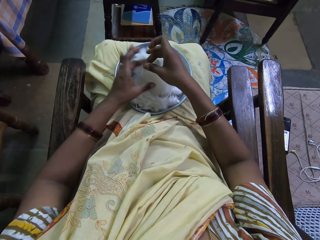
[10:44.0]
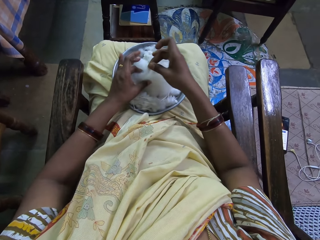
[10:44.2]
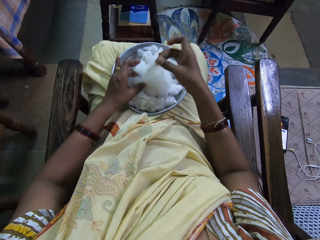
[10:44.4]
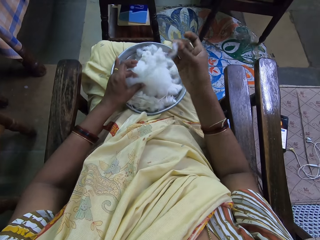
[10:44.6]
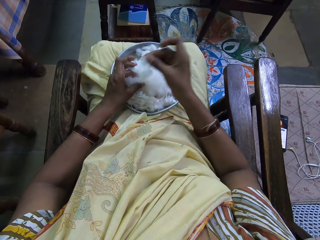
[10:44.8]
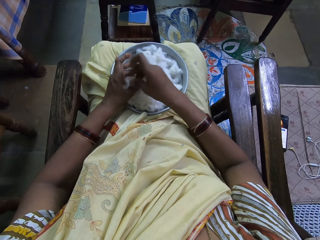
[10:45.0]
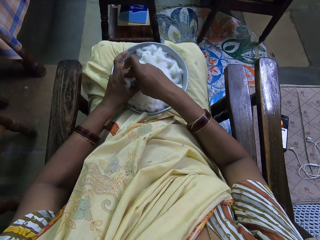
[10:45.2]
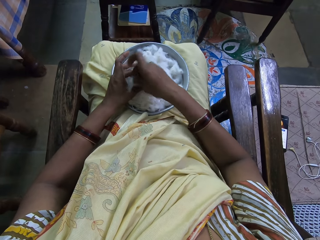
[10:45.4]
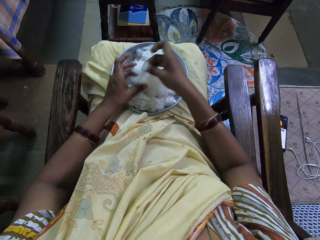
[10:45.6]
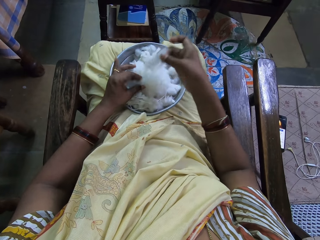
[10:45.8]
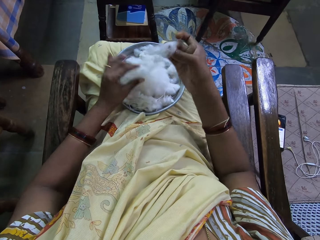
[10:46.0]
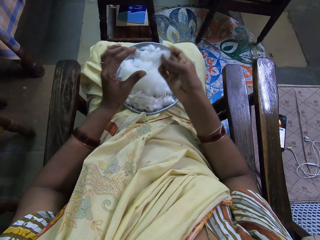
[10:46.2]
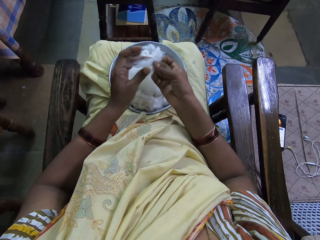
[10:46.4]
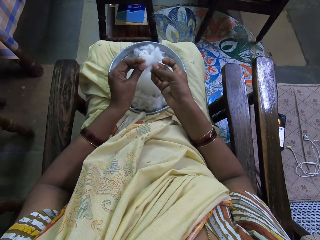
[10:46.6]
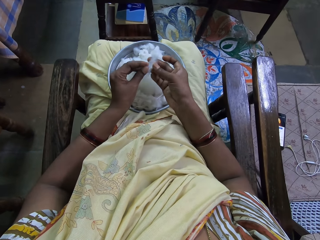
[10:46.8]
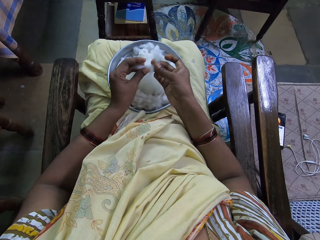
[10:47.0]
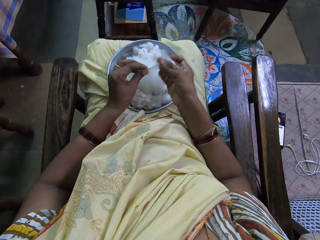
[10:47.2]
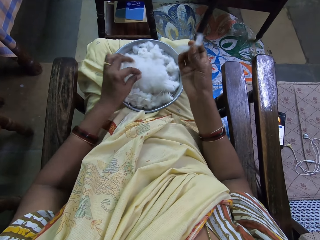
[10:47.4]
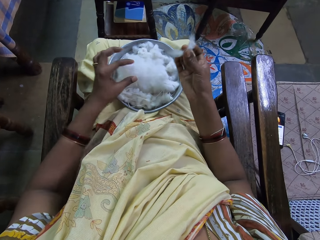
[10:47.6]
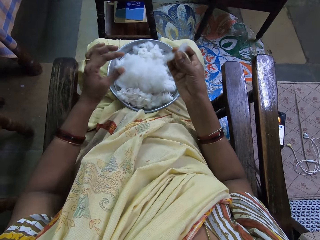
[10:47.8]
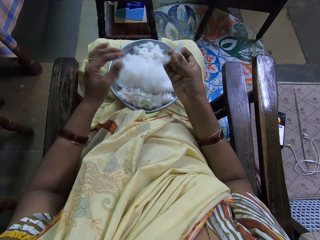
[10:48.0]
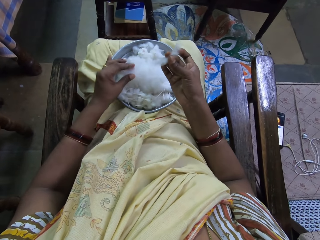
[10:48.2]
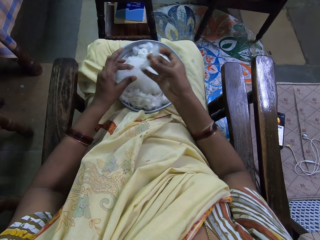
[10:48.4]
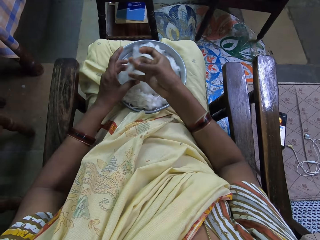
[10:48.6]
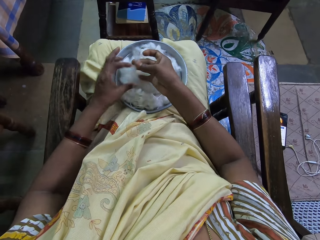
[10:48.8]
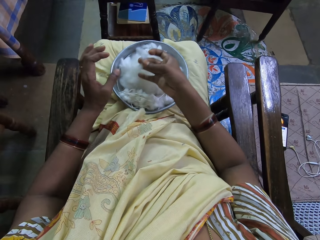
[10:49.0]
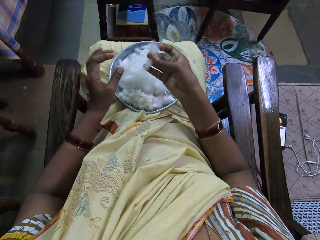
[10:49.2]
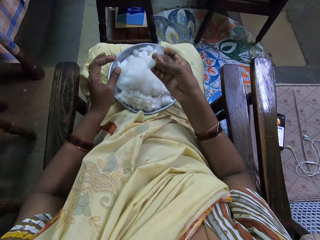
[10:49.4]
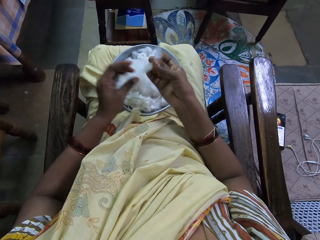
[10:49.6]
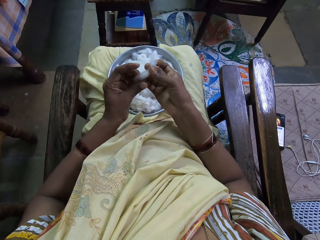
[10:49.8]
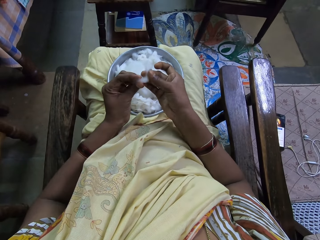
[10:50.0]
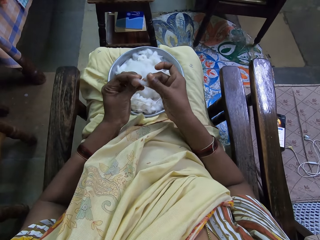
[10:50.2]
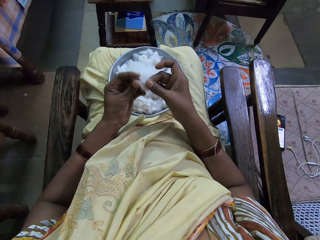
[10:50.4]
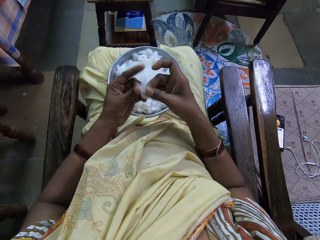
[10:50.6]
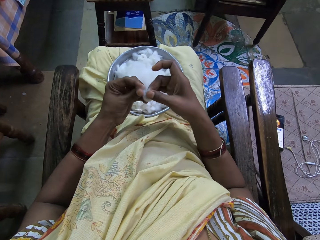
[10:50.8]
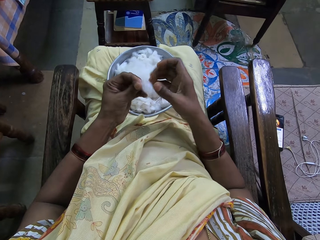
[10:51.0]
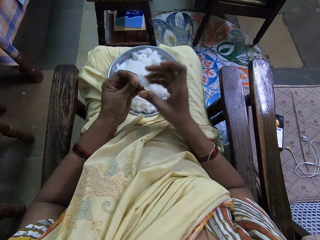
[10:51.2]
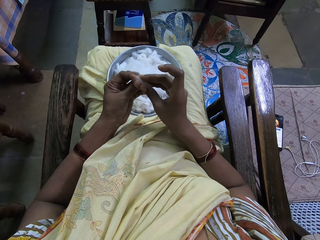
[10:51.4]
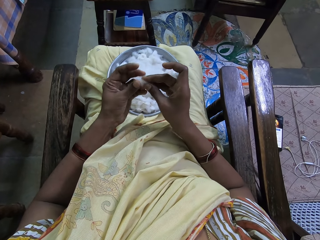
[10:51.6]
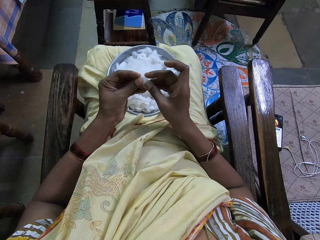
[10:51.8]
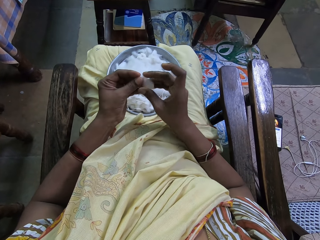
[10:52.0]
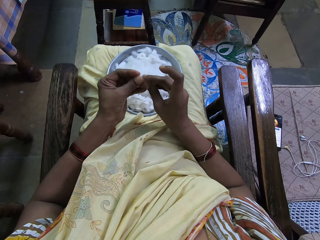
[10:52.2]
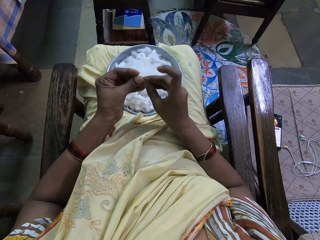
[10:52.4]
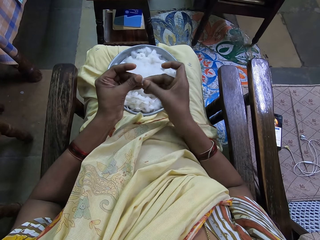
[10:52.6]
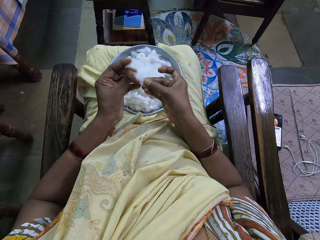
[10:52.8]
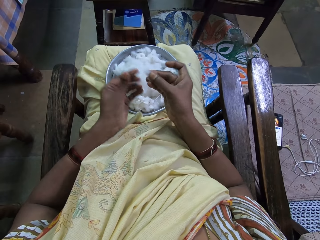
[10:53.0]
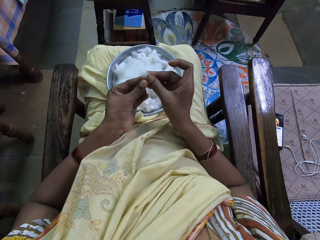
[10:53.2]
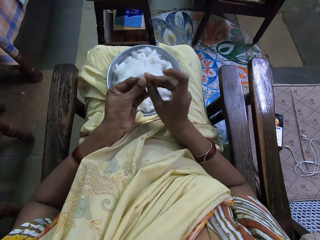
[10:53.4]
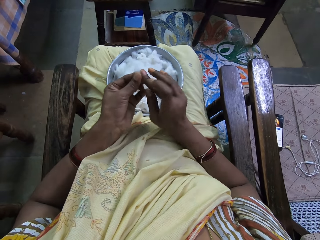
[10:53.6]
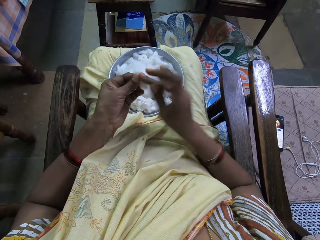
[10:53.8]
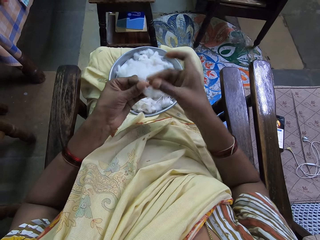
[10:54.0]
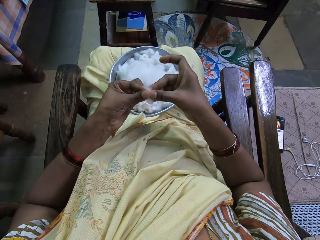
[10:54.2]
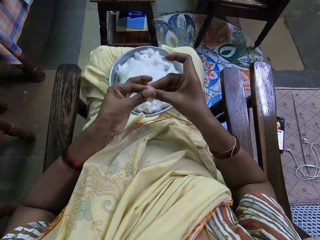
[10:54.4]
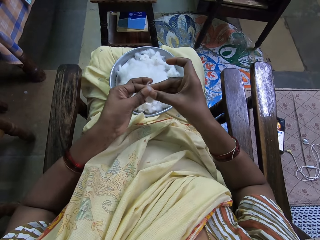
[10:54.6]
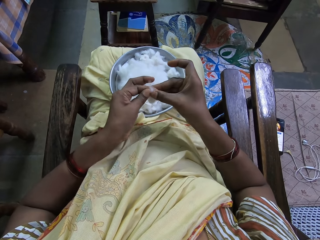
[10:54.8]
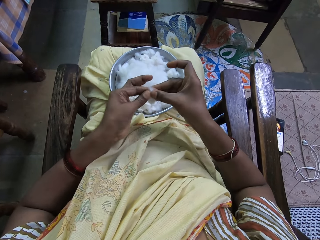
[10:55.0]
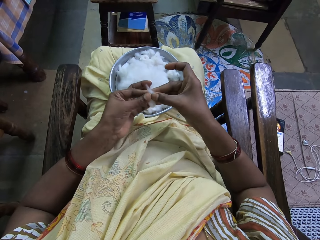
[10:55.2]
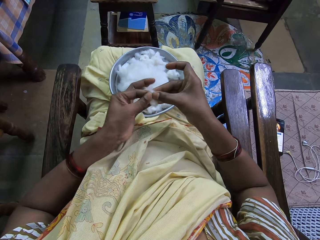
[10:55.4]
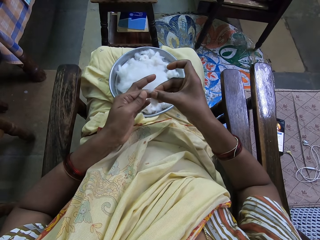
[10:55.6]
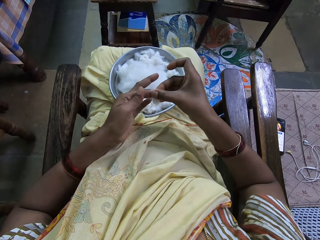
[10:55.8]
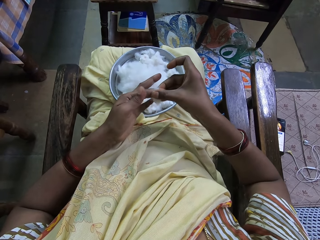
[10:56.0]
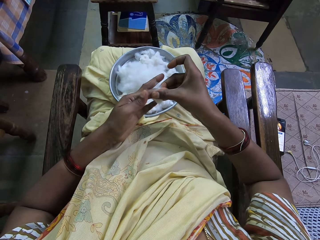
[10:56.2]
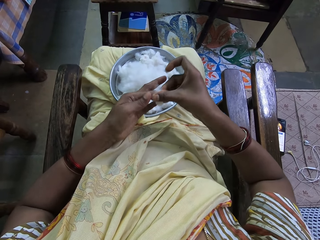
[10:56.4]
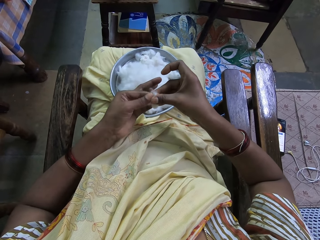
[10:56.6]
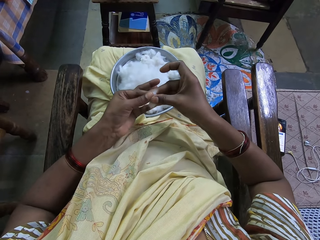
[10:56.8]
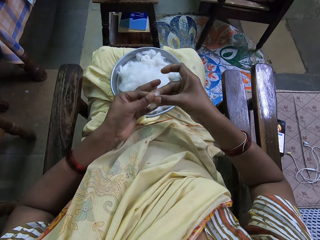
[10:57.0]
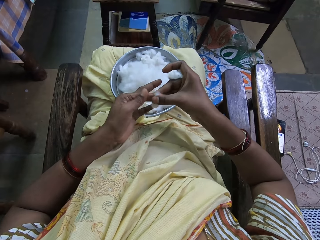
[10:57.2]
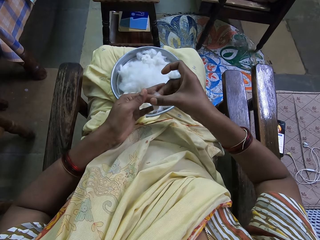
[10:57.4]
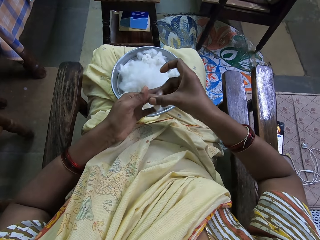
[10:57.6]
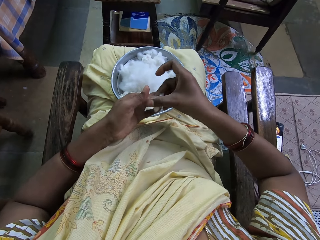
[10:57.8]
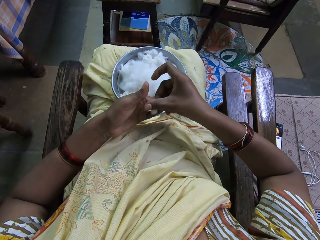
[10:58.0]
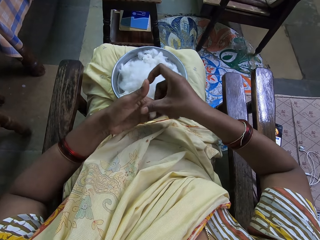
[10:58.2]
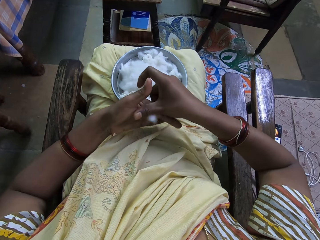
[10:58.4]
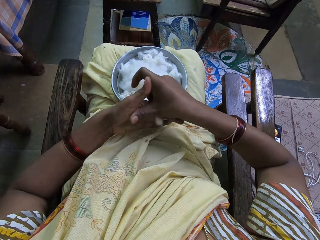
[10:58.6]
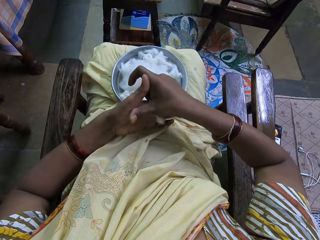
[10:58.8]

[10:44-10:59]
The camera wearer cuts the cotton and picks the cotton. They put down the cotton. They fold the cotton. They roll the cotton and twist the cotton.

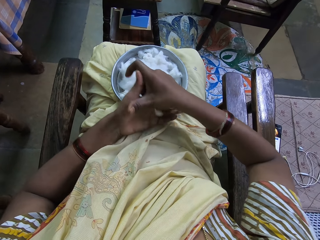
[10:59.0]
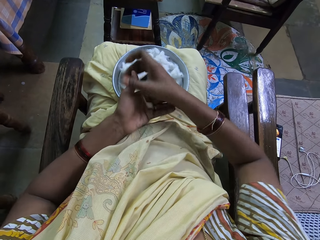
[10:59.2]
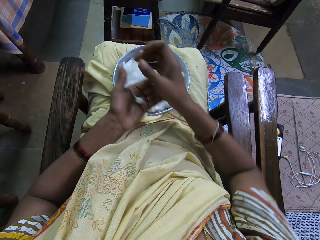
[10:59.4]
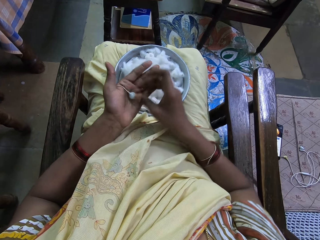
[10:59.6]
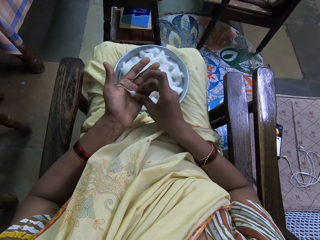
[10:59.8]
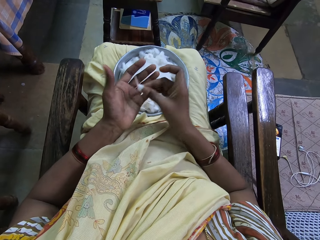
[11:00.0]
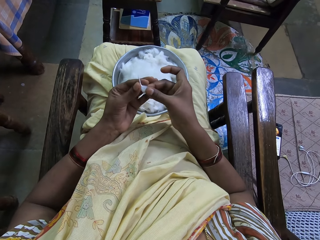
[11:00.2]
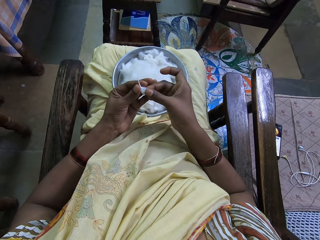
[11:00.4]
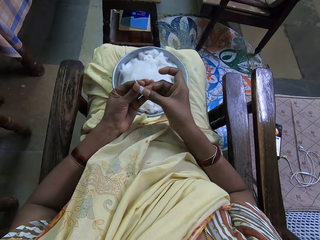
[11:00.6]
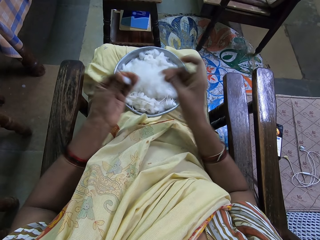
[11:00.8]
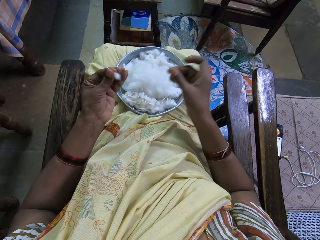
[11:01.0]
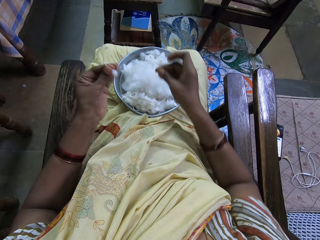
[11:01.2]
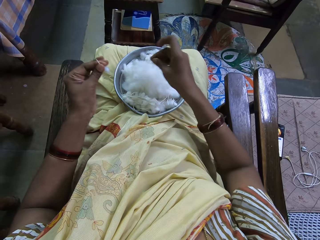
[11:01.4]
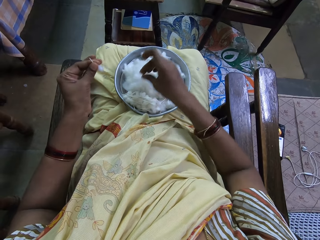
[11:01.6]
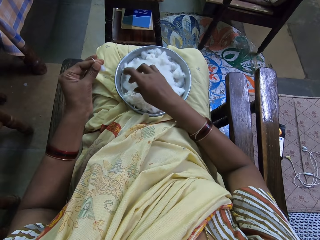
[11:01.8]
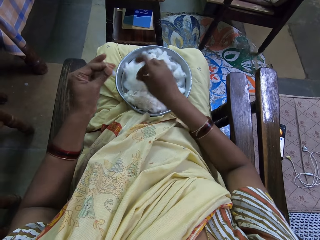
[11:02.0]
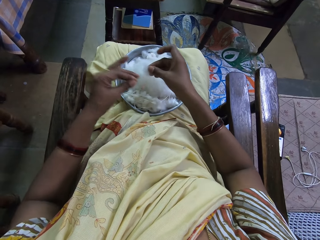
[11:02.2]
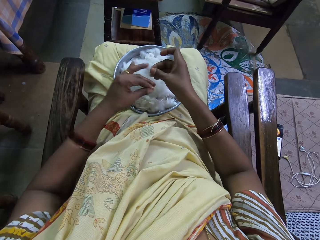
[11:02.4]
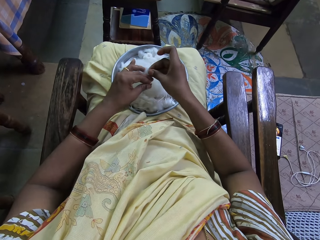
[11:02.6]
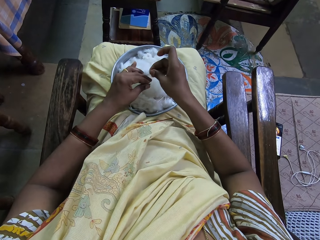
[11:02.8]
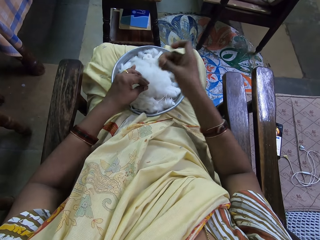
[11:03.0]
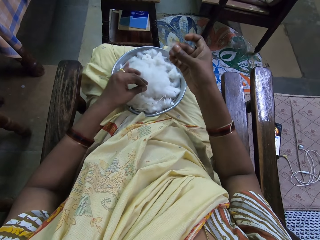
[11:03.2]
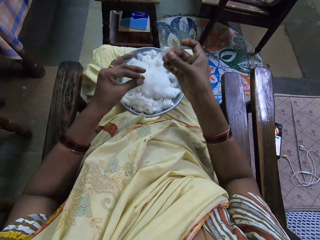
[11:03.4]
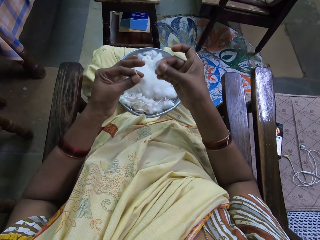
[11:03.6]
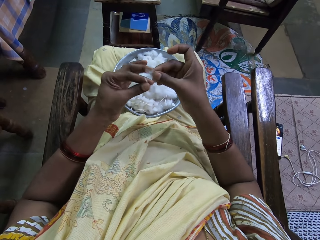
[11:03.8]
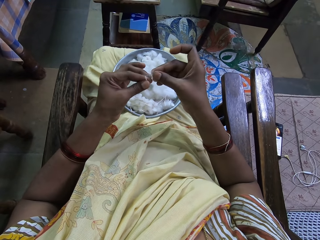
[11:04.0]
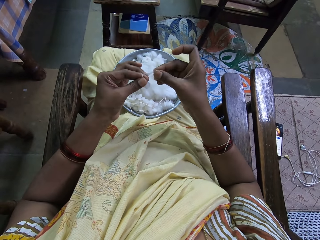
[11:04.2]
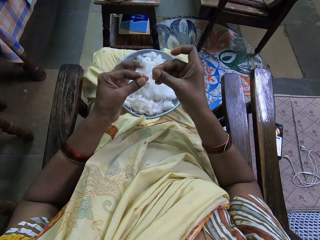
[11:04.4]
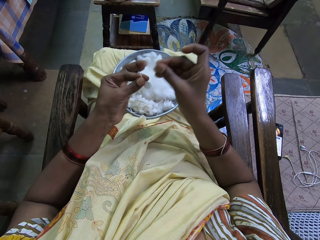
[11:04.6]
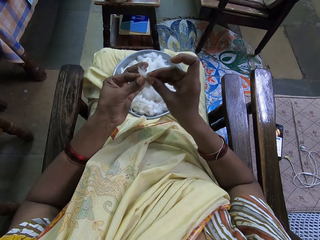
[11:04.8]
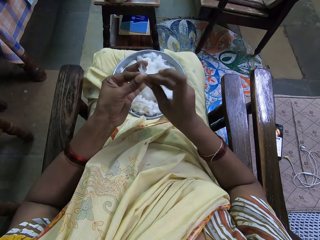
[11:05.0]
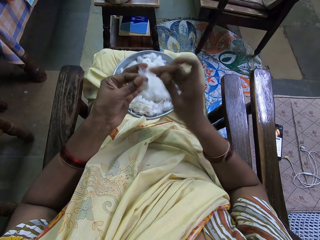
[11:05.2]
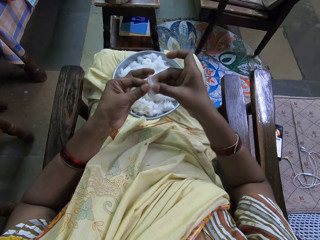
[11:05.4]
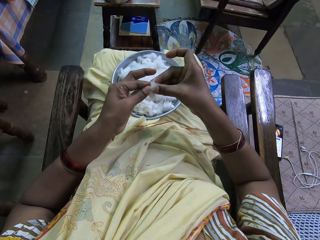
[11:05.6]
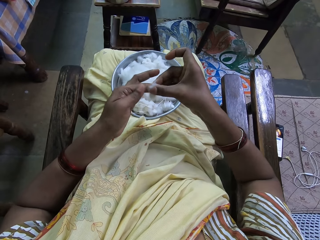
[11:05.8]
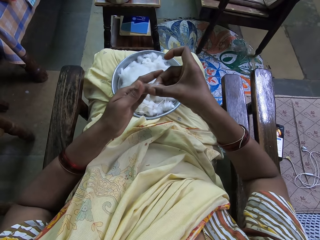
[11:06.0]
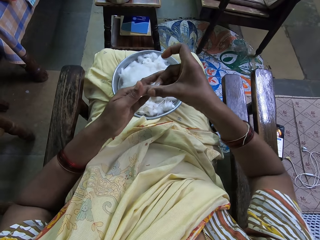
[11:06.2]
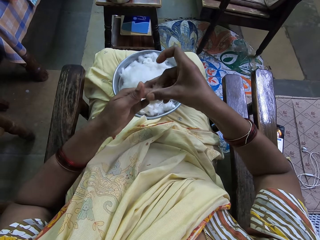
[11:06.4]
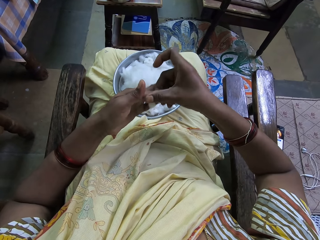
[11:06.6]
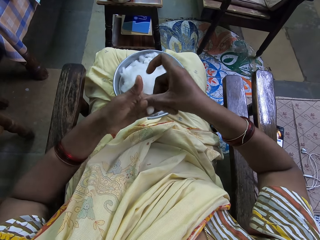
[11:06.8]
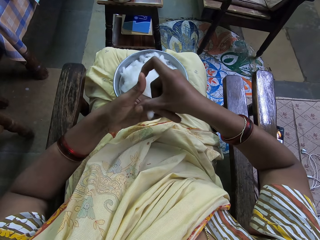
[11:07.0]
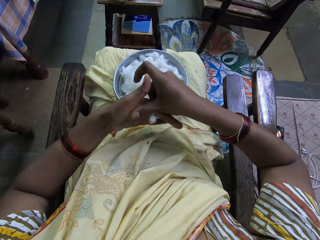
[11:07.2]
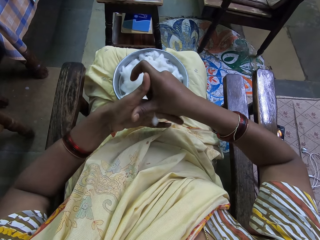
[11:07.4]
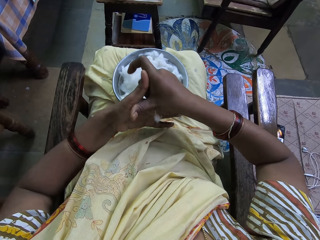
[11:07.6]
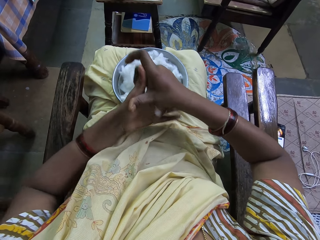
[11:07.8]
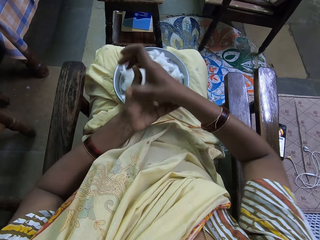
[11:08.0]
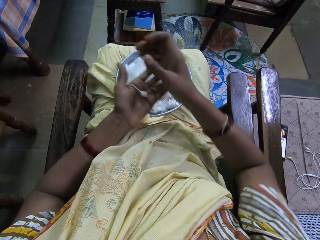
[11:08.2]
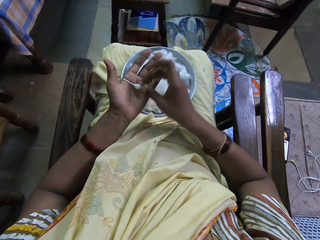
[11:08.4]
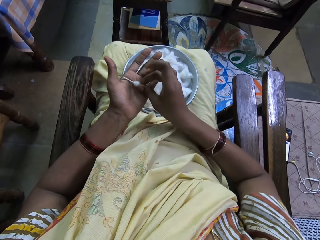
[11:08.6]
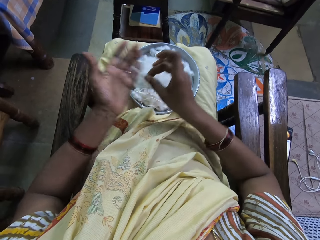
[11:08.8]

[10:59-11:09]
The camera wearer cuts the cotton and picks the cotton. They join the wood. They twist the cotton and roll the wood.
